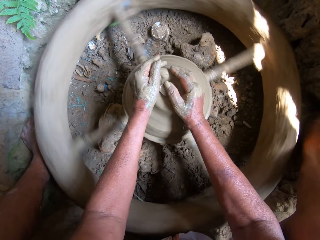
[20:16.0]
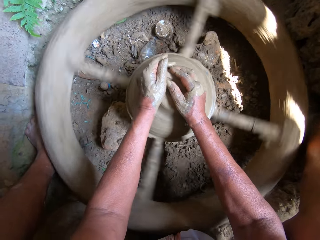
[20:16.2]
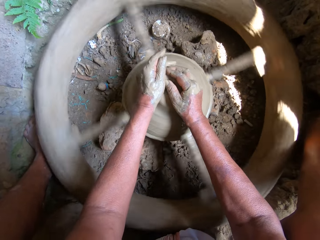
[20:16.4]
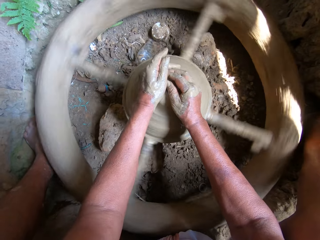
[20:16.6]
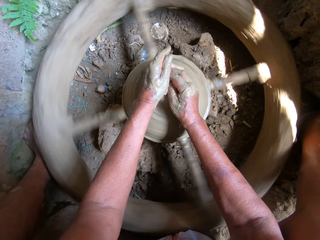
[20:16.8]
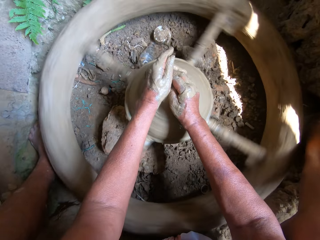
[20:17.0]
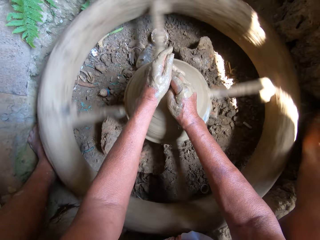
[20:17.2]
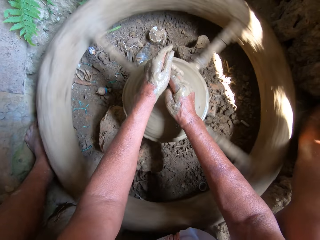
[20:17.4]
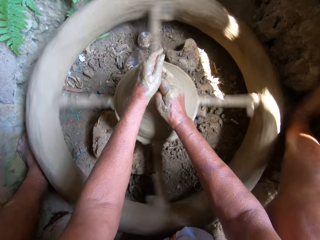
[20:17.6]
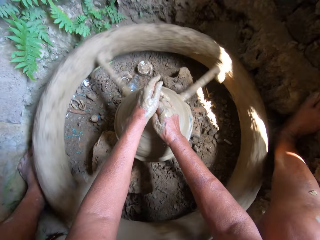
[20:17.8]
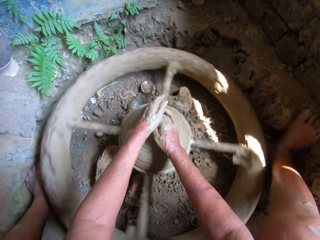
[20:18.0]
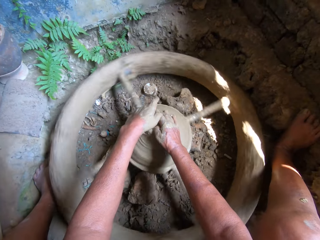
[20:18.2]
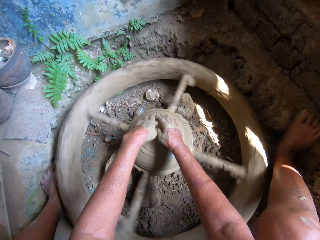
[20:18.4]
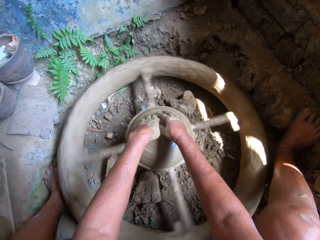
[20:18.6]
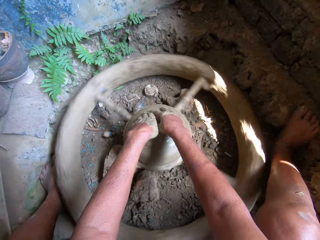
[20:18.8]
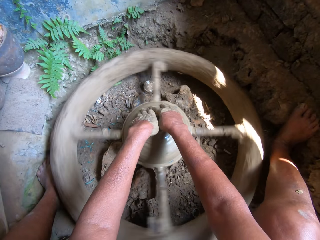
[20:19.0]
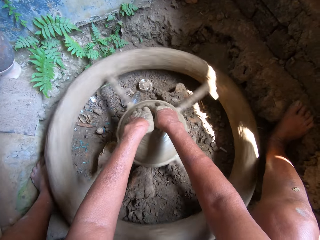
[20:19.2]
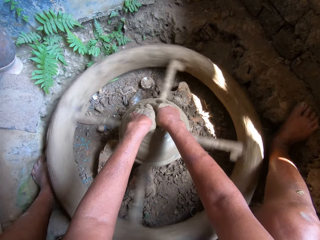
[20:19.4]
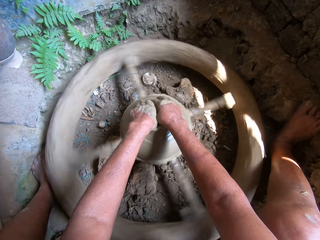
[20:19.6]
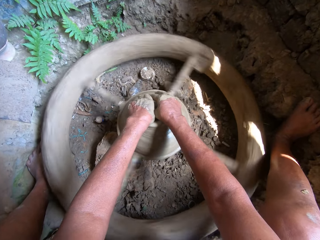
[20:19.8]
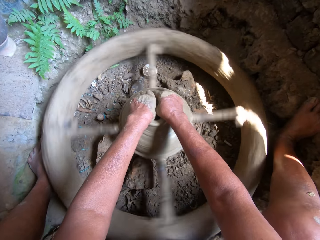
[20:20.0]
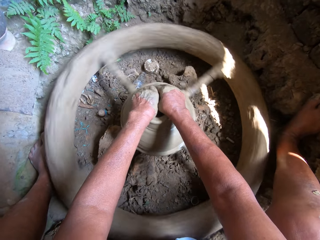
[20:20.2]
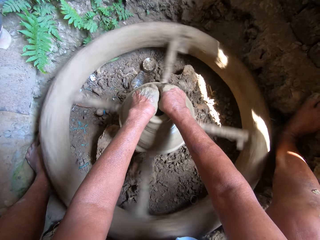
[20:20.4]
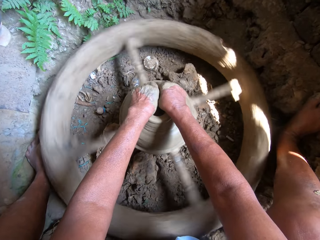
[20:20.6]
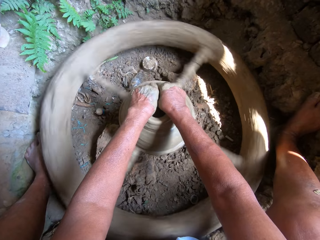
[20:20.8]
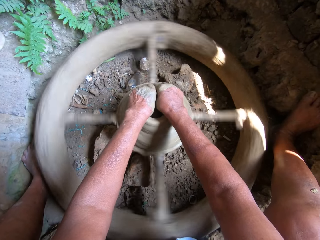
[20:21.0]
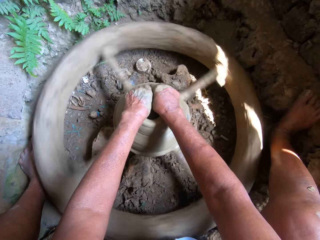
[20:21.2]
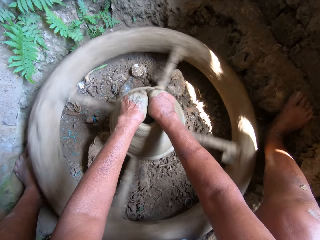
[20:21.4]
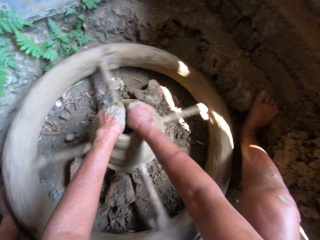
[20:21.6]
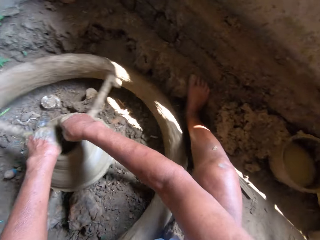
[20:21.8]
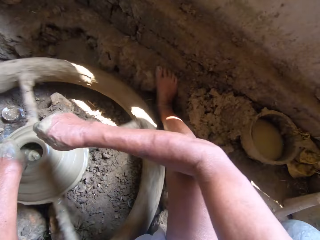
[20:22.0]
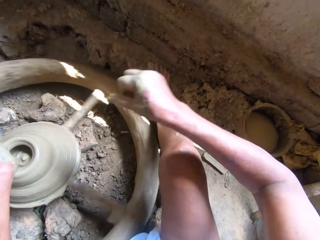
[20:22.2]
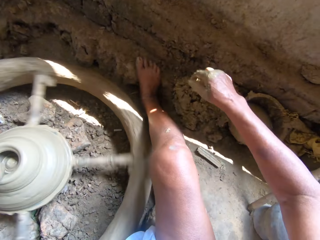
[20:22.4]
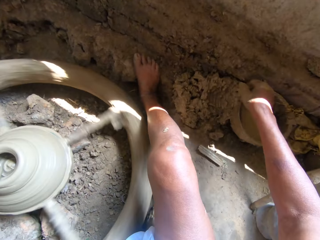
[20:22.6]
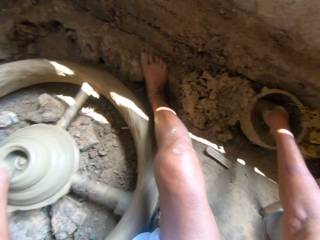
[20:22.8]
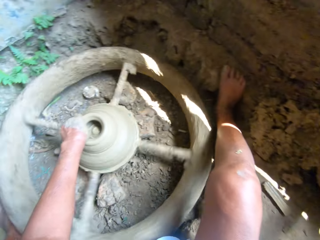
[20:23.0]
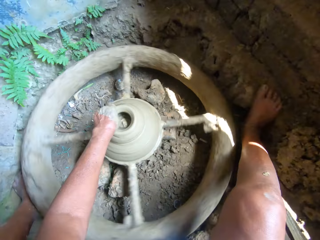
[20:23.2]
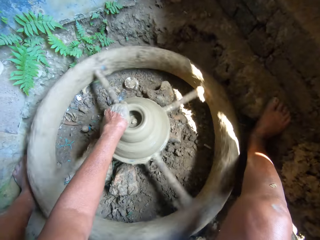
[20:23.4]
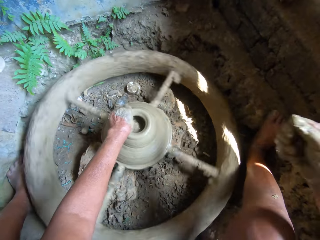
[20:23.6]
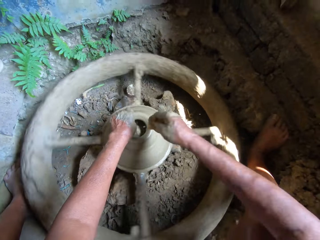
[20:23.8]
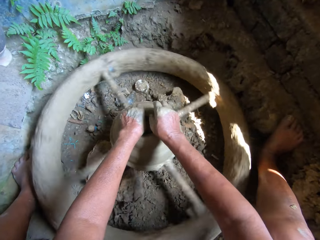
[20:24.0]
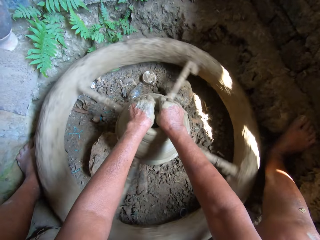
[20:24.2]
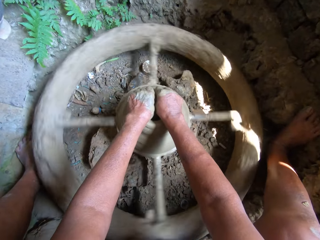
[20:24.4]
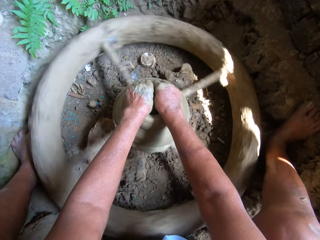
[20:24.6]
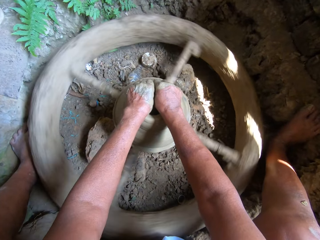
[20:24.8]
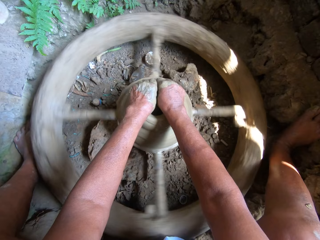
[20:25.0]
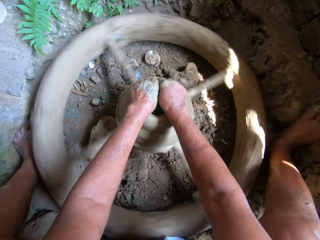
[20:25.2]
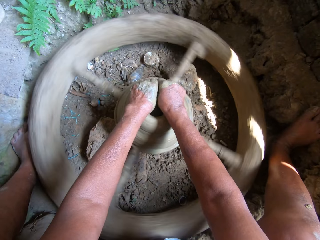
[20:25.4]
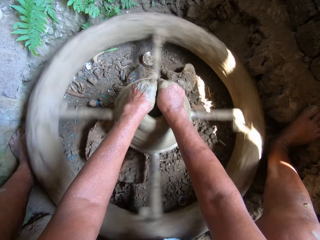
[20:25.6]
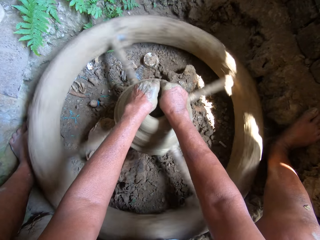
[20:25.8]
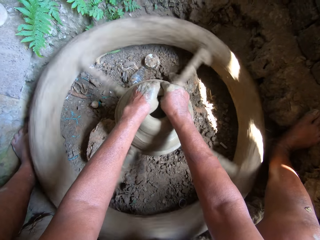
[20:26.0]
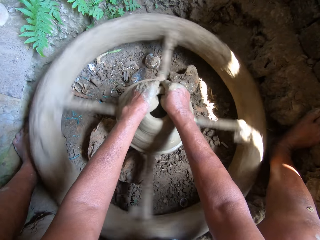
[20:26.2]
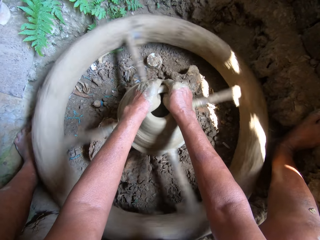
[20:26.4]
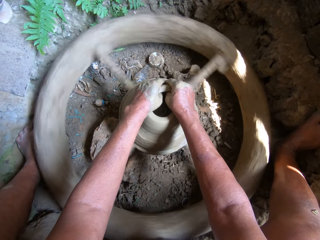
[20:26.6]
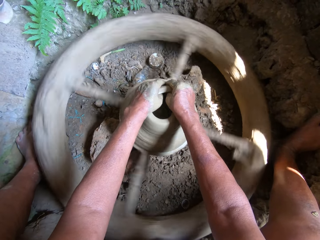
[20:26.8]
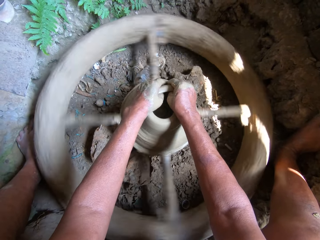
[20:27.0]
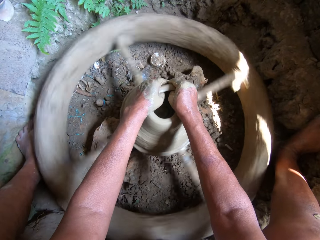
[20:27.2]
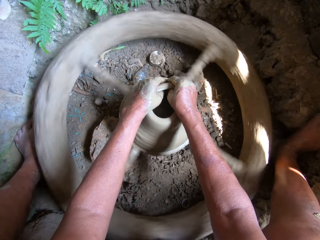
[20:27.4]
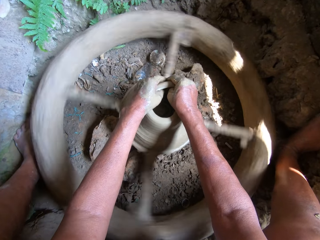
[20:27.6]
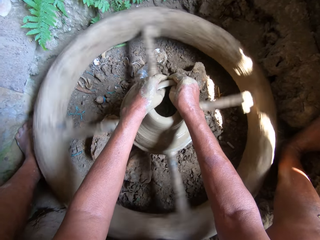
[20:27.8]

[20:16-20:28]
The camera wearer scoops some water from a pot on the ground with his right hand. He pours the water into the clay mud with his right hand. He molds the clay mud on the pottery wheel with his hands.

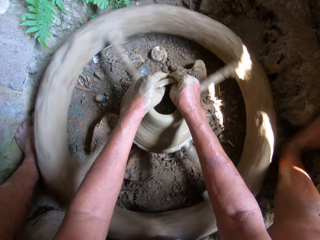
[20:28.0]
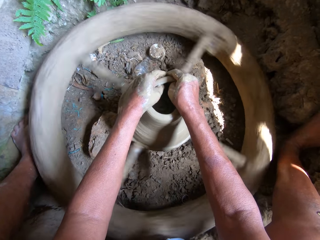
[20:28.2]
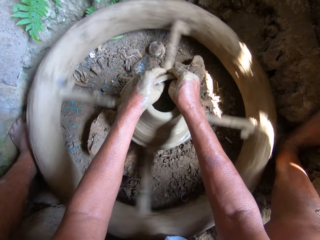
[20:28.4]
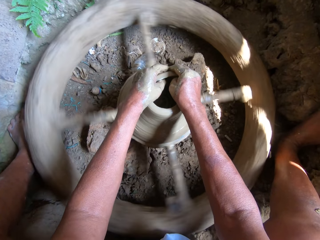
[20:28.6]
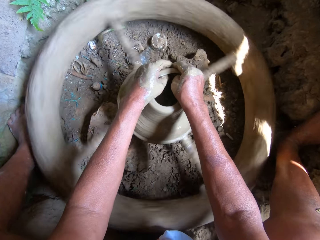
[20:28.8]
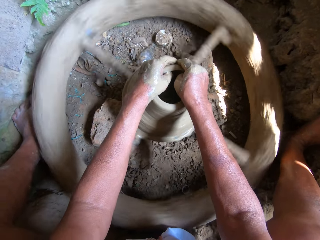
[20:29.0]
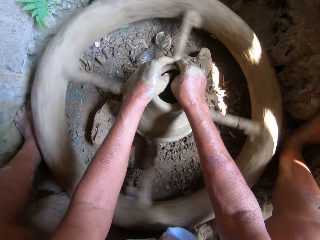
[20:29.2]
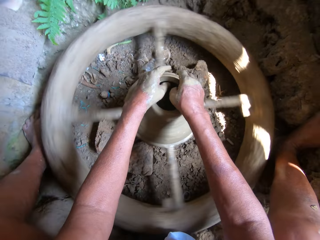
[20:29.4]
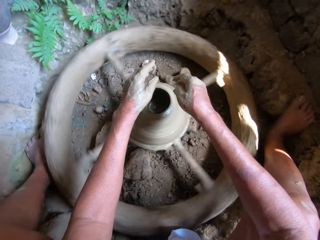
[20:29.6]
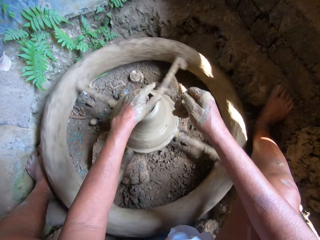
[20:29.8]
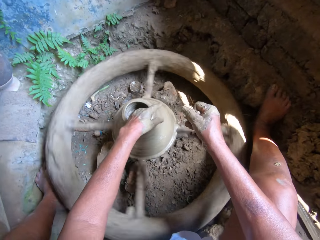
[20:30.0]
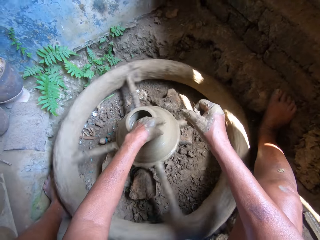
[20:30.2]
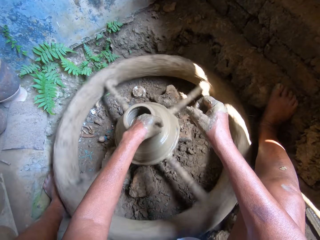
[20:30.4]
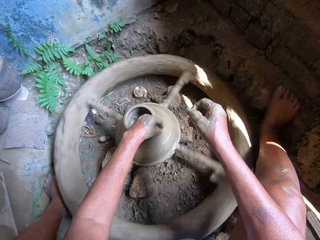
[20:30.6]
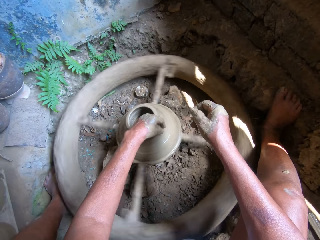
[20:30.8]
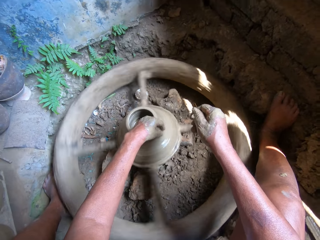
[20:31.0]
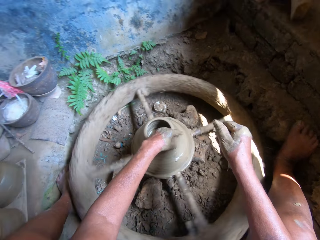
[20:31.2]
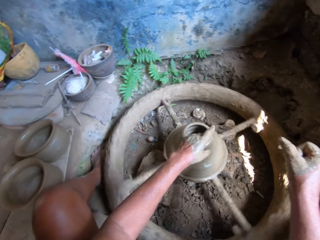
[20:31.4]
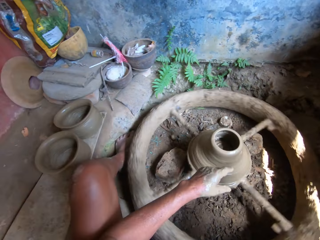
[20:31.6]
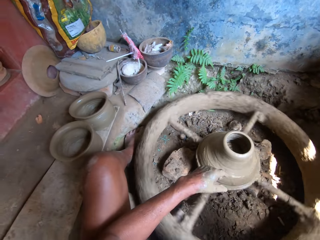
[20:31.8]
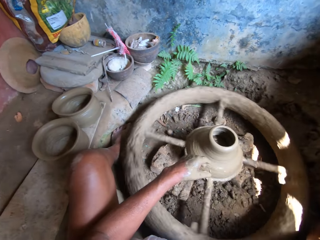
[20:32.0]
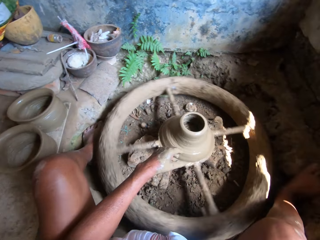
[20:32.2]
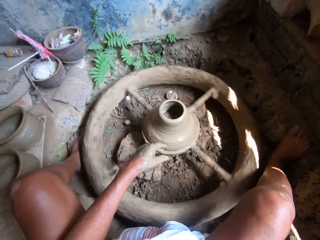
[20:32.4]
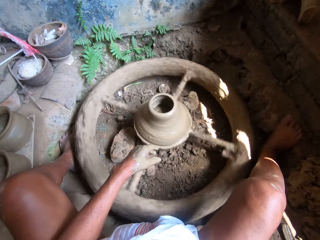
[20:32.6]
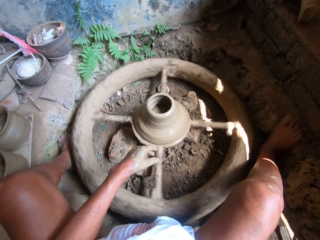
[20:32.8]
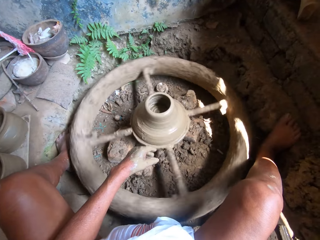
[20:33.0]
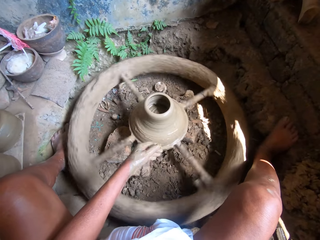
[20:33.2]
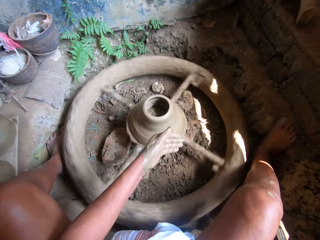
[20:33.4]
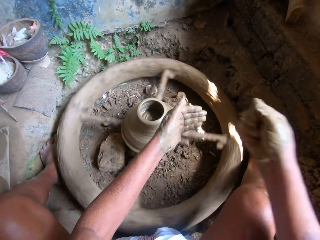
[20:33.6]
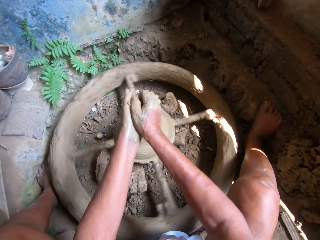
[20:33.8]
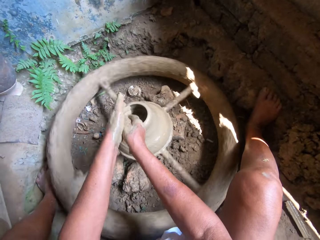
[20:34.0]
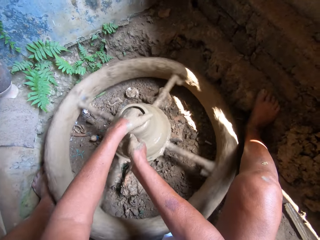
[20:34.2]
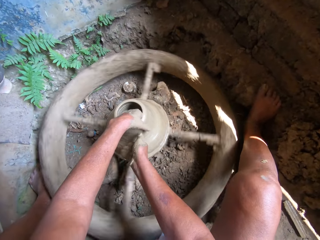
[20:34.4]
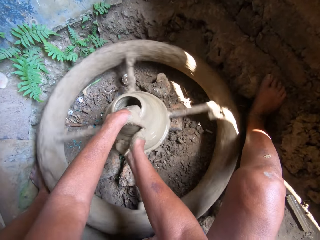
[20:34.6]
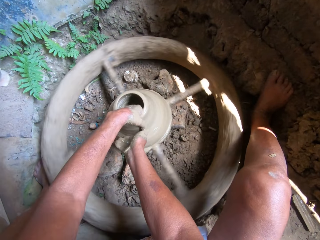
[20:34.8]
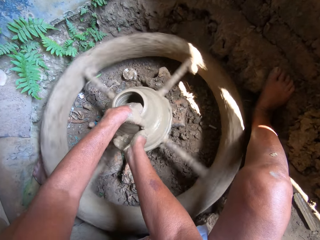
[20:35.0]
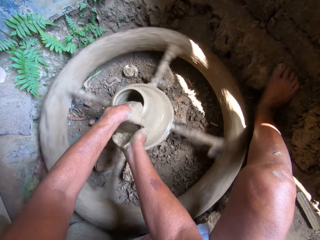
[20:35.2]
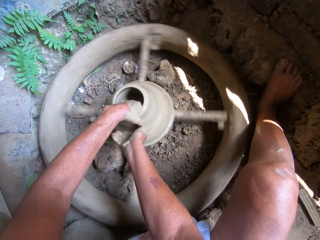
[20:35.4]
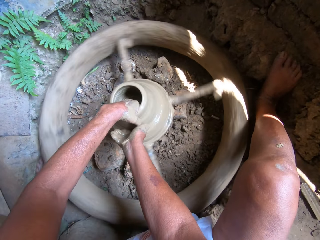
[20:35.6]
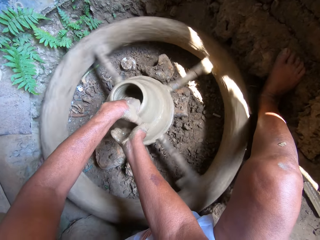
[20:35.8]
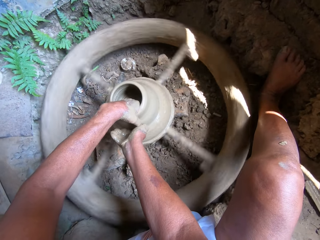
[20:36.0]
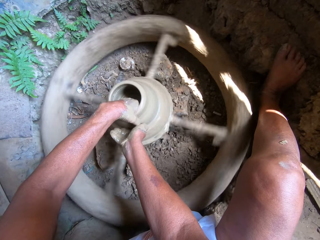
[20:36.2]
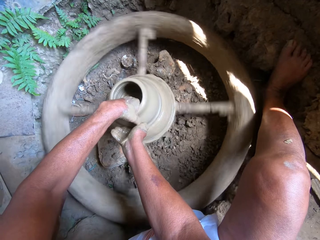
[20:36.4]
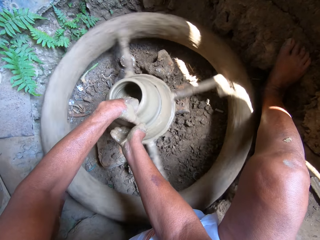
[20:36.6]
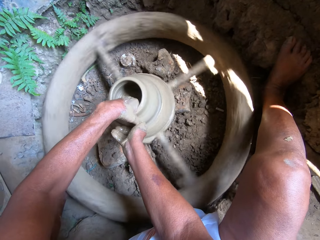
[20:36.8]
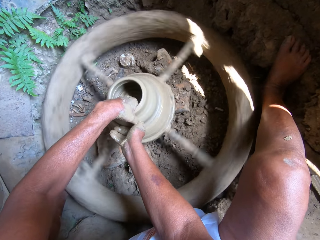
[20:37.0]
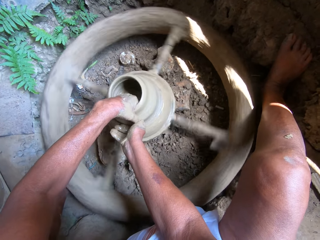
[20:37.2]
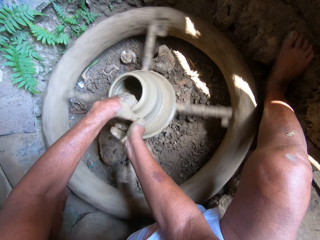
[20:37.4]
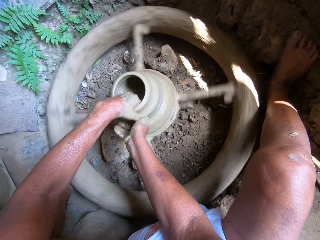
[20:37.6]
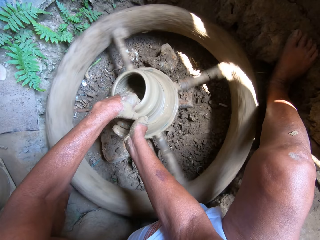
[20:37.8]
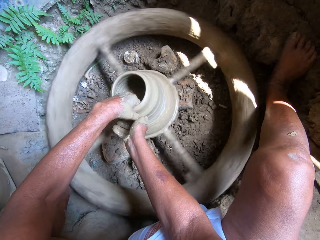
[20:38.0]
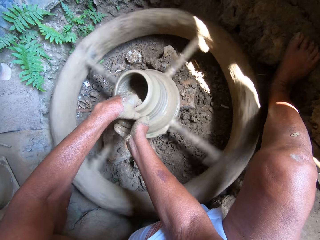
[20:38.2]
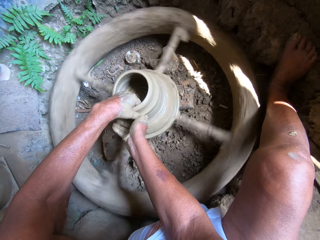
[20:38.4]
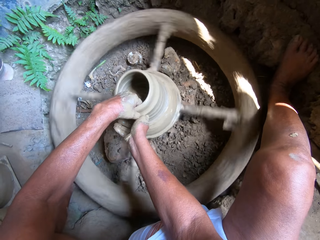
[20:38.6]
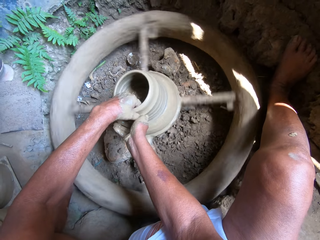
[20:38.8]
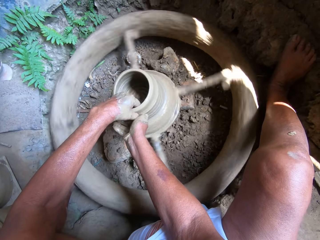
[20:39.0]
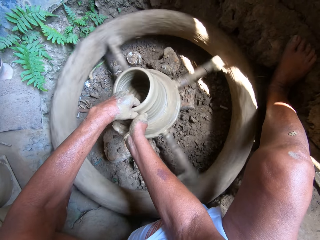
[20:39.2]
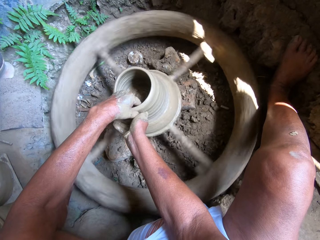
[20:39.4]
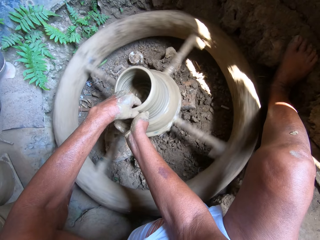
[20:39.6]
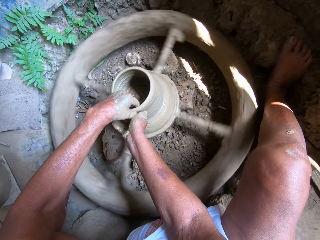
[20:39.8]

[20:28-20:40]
The camera wearer molds the clay mud on the pottery wheel with his left hand. He rubs his left hand with water from his right hand. He molds the clay mud on the pottery wheel with his hands.
